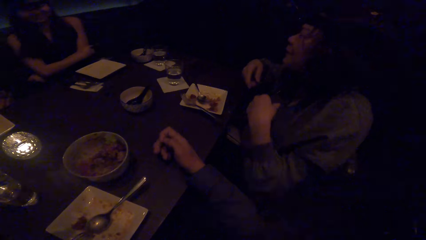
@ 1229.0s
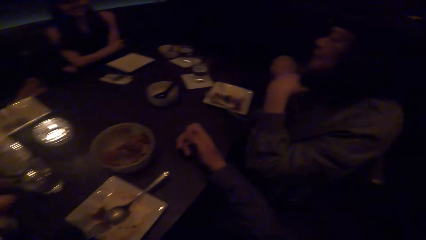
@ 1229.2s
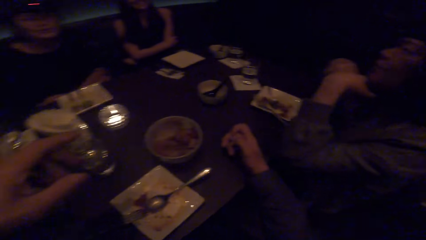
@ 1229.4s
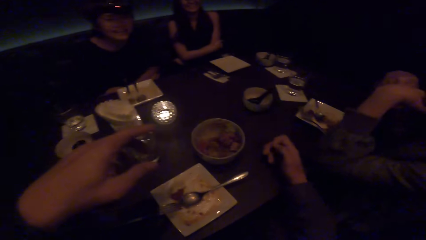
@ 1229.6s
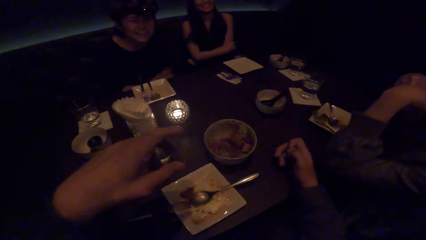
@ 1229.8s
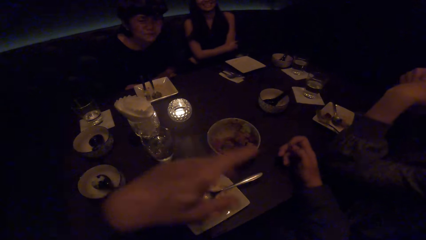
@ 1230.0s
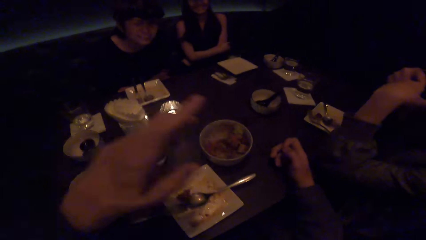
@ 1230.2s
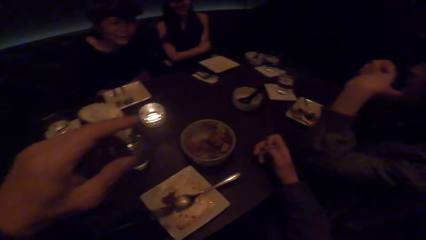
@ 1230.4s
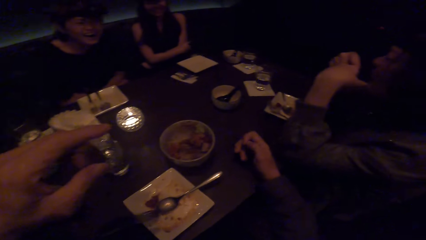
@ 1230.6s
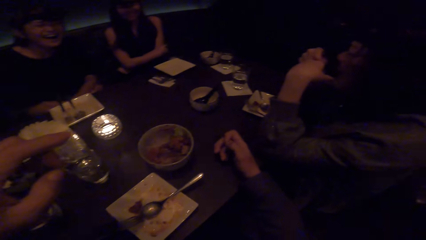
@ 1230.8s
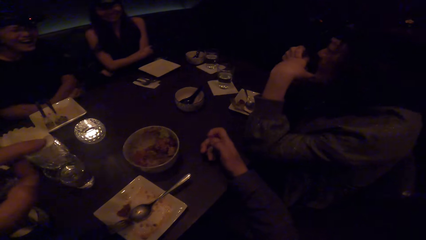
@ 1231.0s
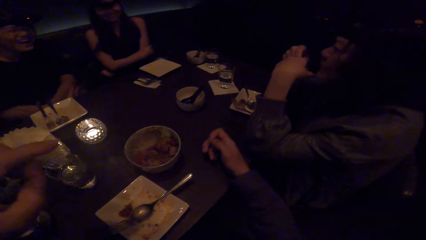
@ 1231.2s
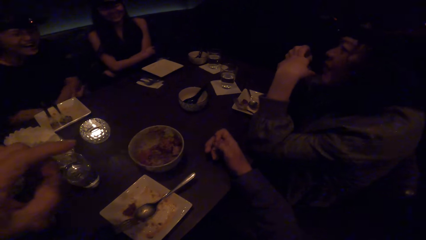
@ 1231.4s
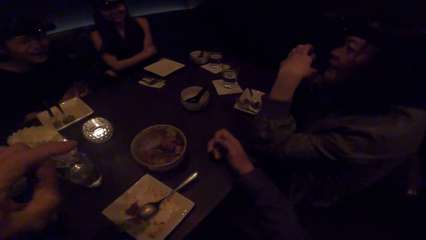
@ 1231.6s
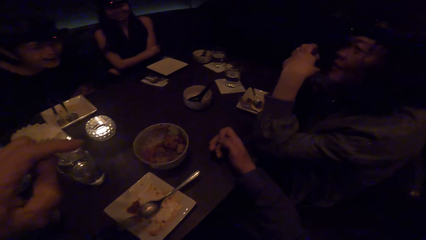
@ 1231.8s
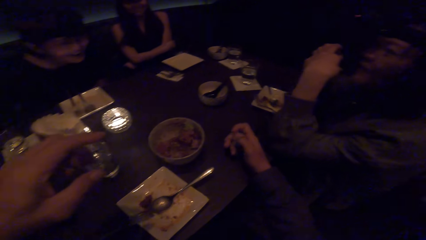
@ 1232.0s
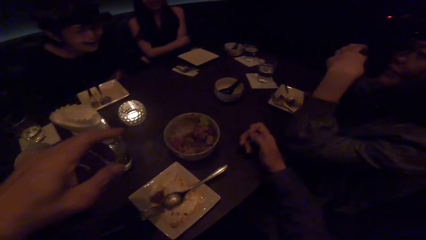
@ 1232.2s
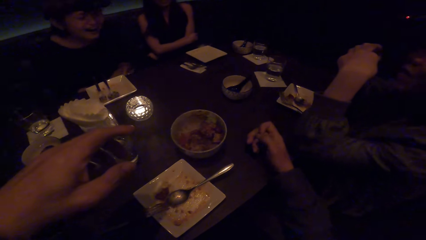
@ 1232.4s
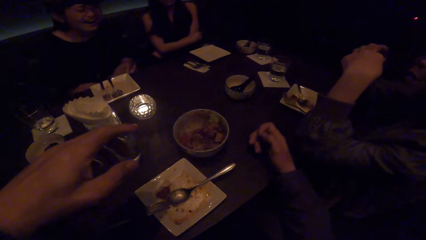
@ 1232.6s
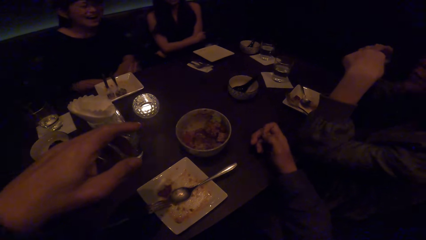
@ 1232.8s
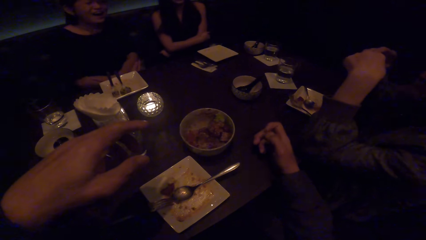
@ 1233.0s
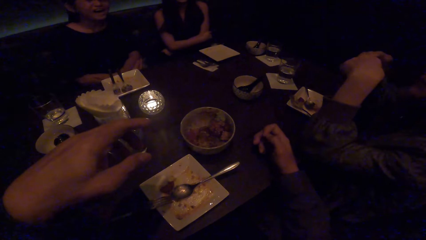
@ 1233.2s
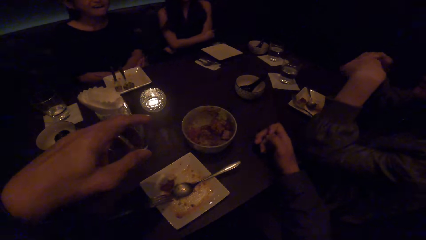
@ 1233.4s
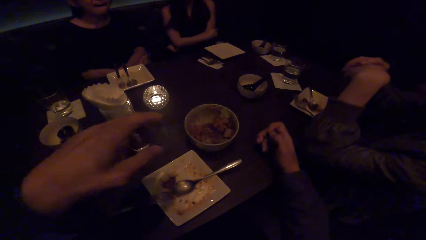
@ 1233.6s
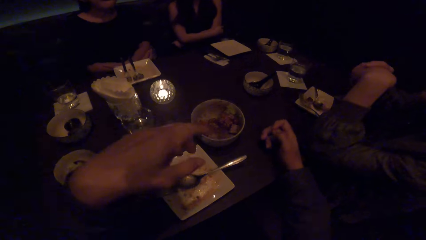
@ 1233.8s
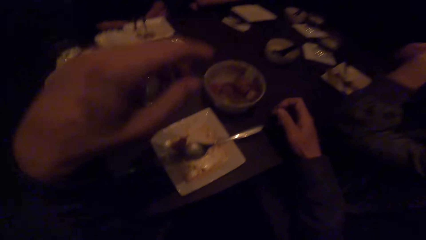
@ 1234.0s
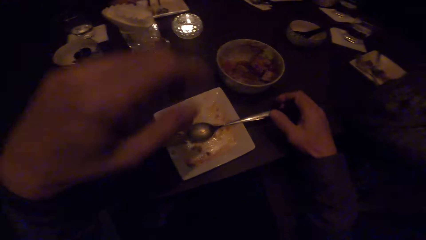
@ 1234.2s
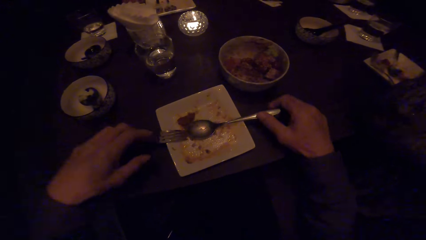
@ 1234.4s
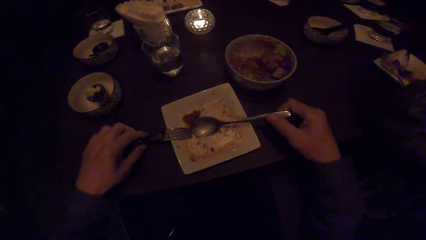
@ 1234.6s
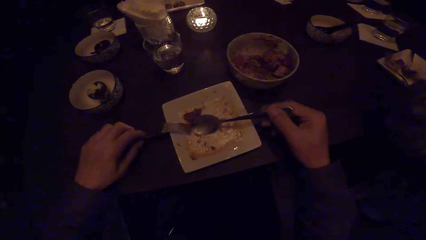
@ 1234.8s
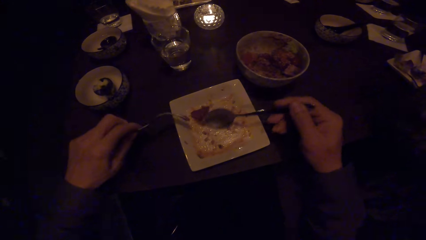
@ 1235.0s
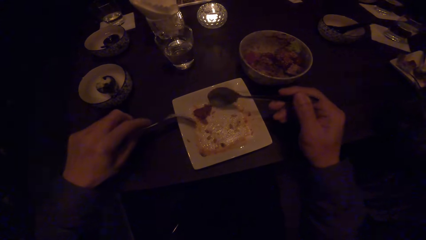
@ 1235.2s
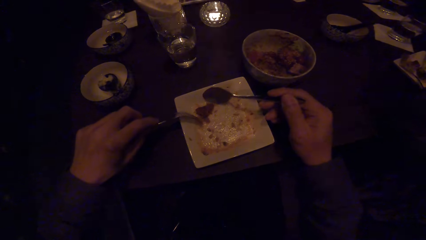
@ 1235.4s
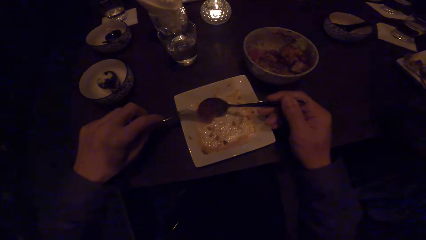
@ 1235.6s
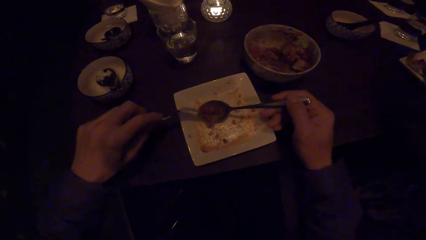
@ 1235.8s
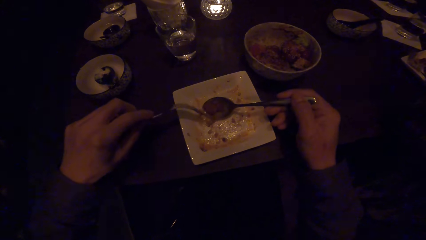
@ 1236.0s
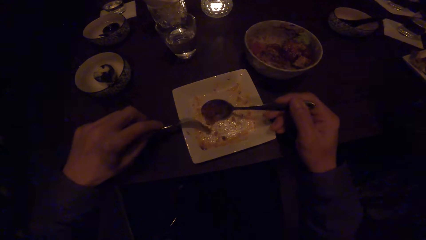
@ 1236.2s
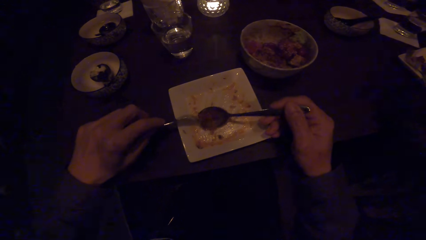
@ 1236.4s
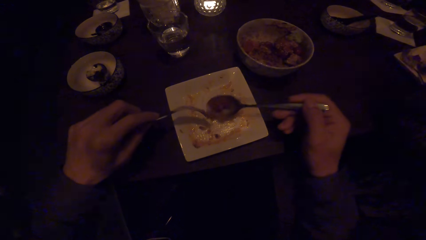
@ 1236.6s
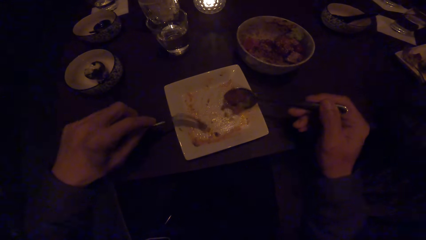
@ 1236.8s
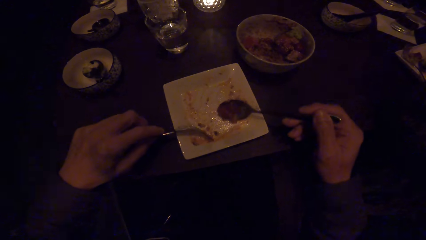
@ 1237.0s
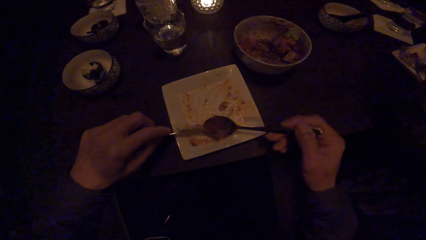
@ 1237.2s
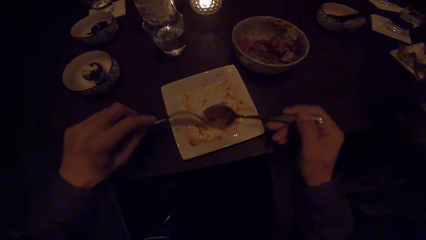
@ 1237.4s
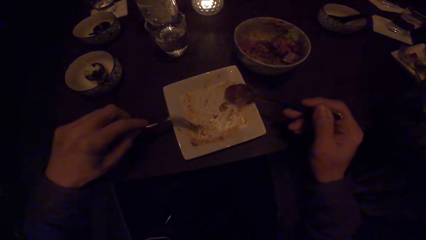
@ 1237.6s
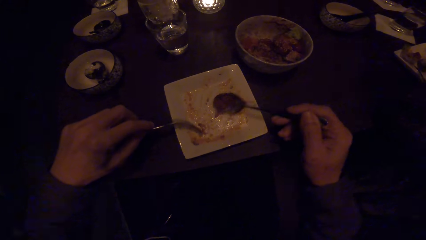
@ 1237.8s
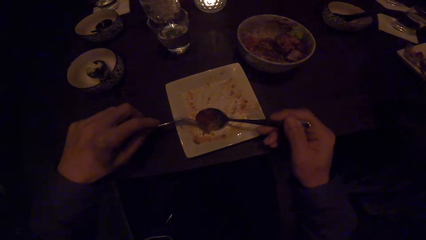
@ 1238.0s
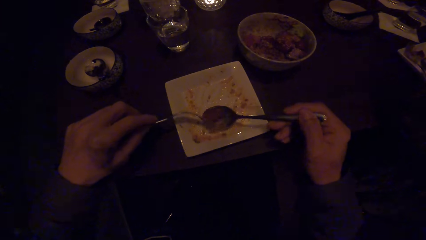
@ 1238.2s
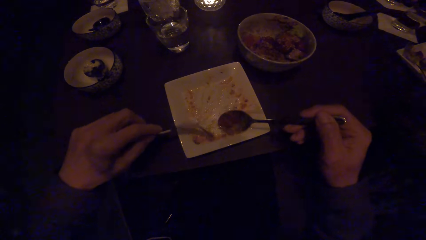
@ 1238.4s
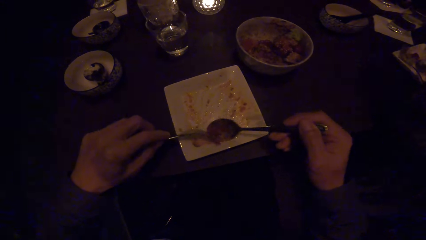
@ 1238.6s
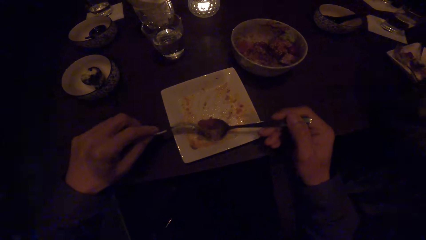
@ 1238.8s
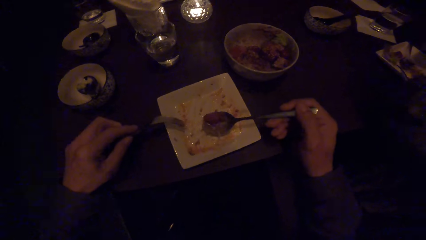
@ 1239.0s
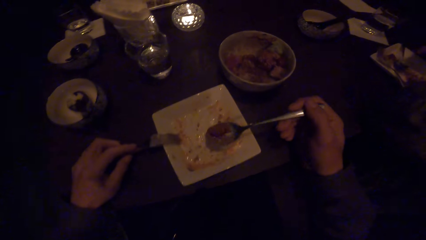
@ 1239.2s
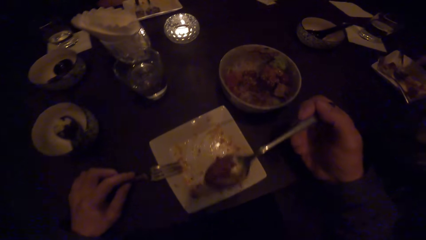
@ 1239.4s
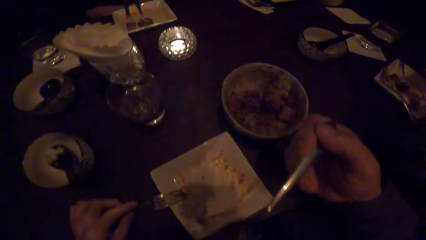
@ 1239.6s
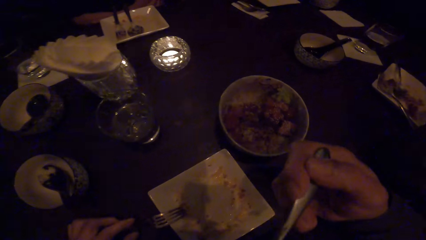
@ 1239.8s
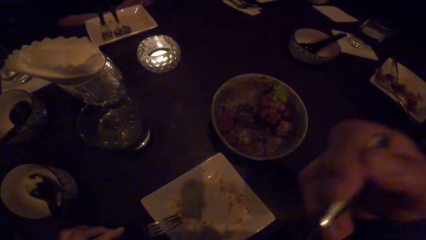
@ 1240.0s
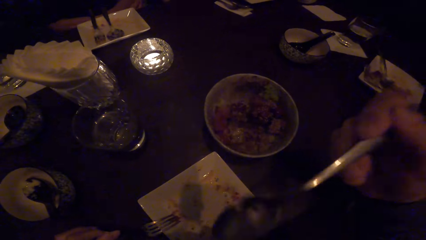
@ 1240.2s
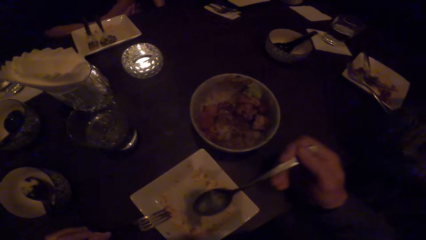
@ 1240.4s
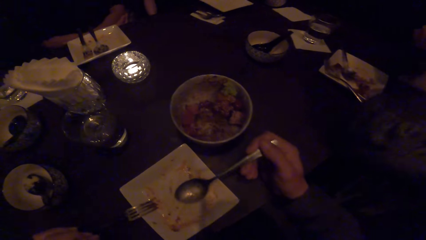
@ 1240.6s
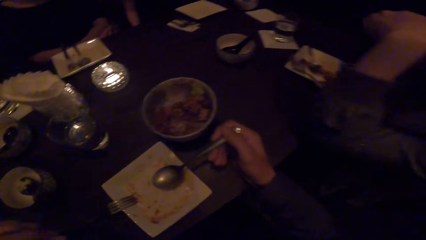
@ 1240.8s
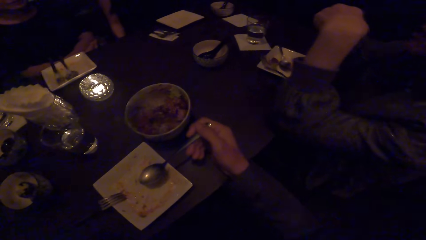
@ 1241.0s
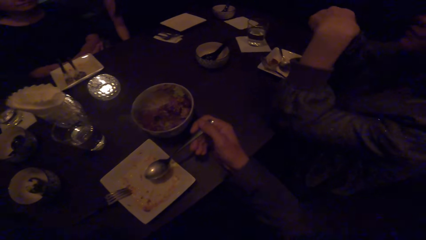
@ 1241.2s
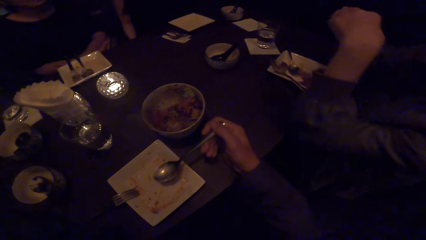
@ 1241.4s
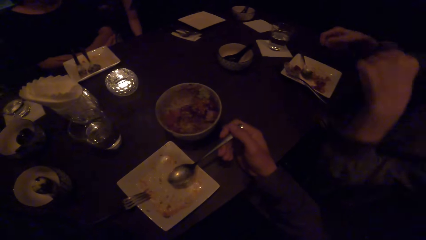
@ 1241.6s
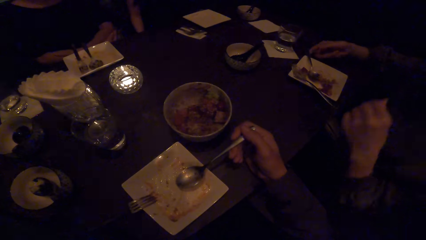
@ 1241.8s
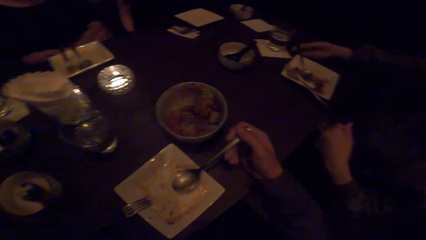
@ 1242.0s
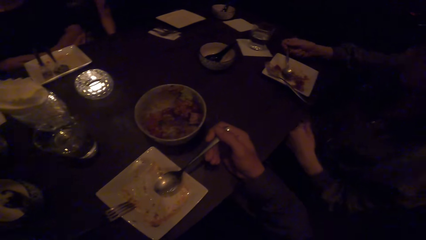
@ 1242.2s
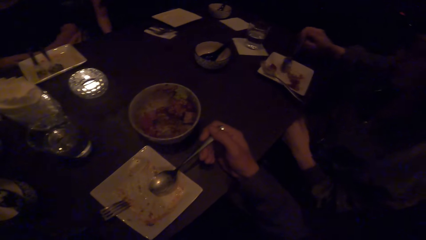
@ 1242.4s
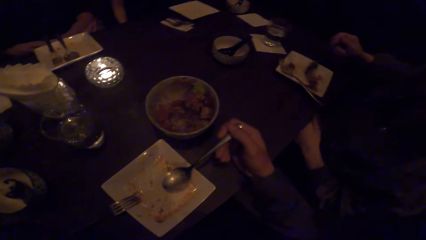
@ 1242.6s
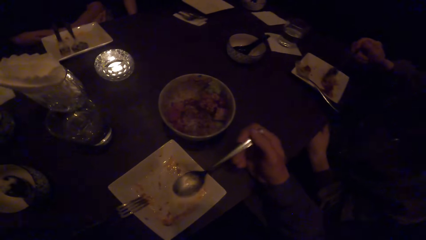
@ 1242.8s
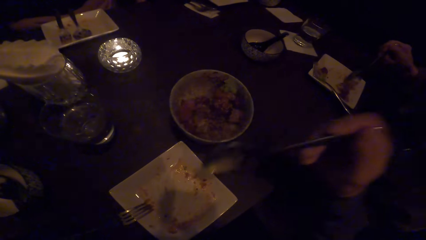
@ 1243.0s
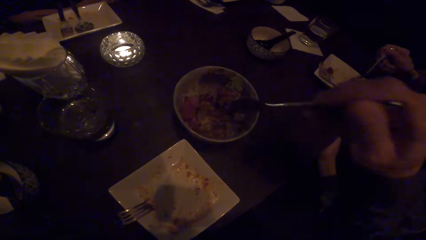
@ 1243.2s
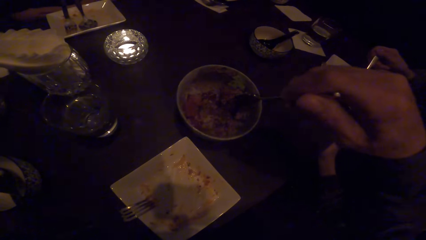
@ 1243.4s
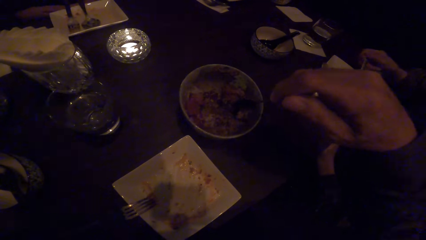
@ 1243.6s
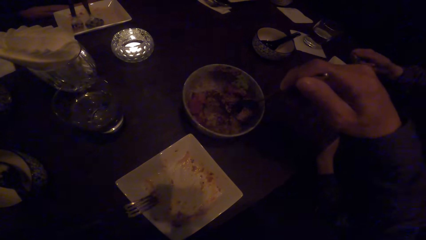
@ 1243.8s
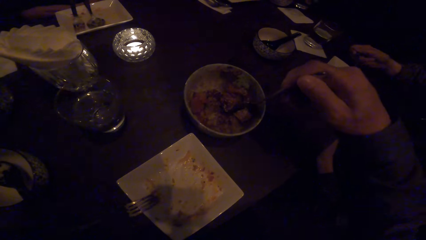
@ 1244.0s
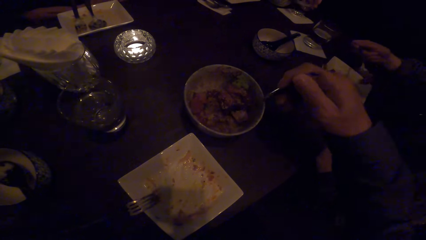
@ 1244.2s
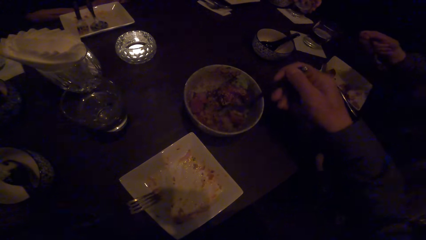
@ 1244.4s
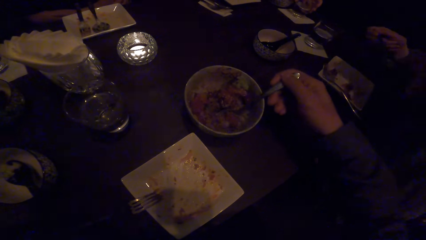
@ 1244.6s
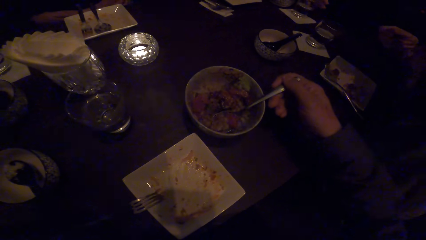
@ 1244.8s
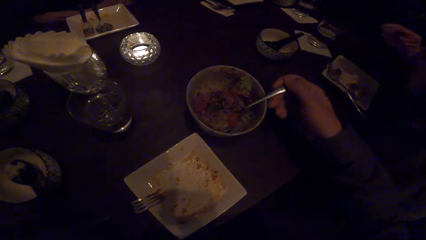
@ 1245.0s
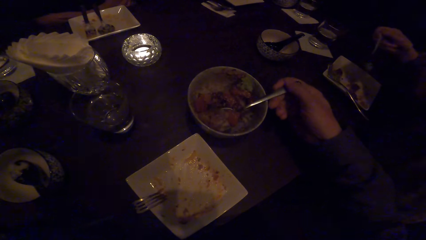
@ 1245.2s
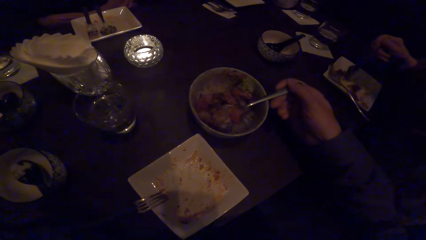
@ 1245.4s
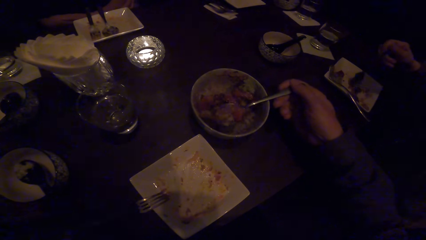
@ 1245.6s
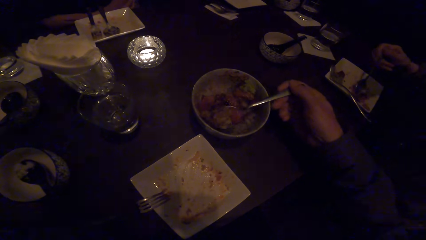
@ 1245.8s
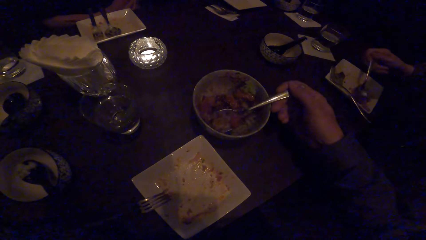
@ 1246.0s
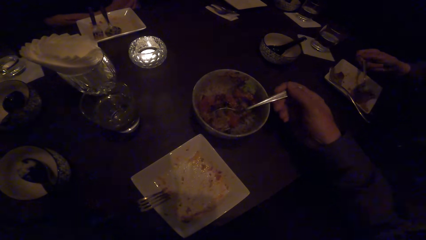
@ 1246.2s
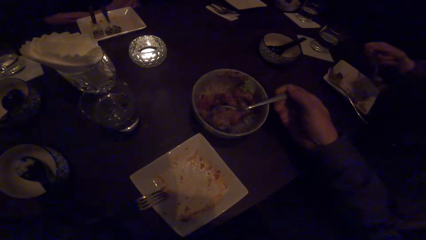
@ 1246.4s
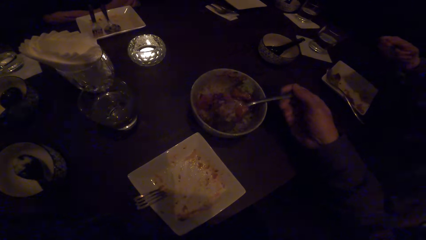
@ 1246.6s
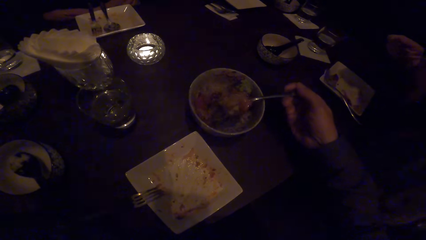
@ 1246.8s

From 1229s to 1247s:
The camera wearer looks at a woman. He picks up the spoon with his right hand. He picks up the fork with his left hand. He scoops the food on the plate with the spoon and fork. He puts the food in the mouth. The woman scoops some food with her spoon. The camera wearer scoops the food with the spoon. The woman scoops some food with her spoon.
